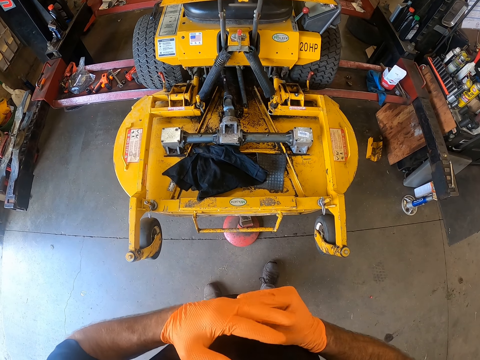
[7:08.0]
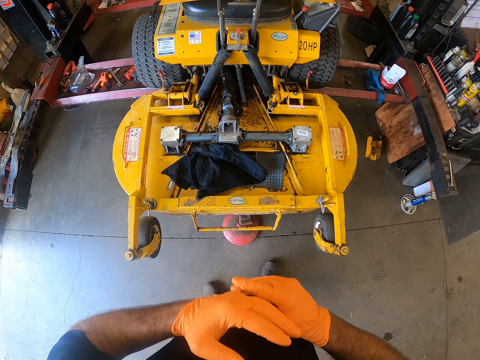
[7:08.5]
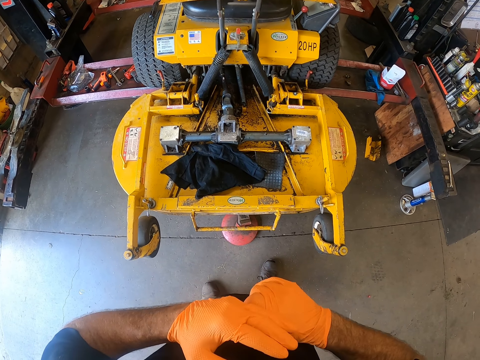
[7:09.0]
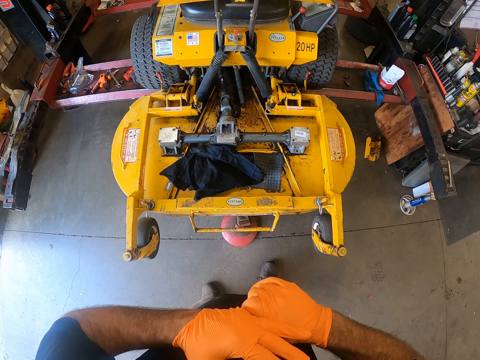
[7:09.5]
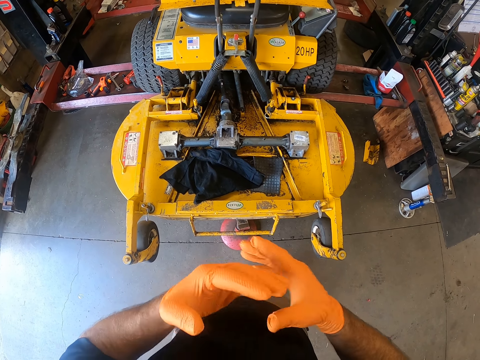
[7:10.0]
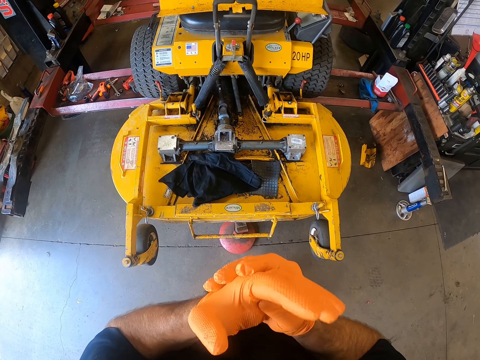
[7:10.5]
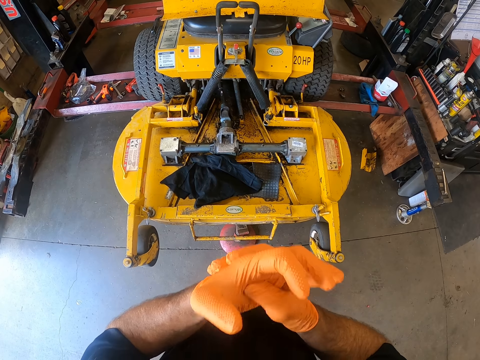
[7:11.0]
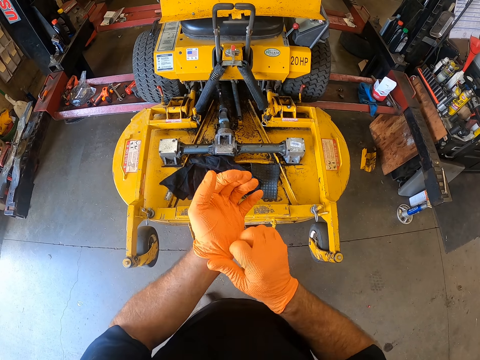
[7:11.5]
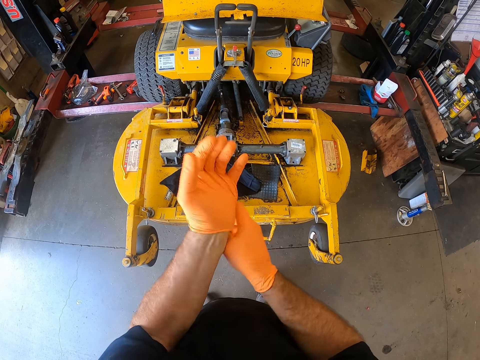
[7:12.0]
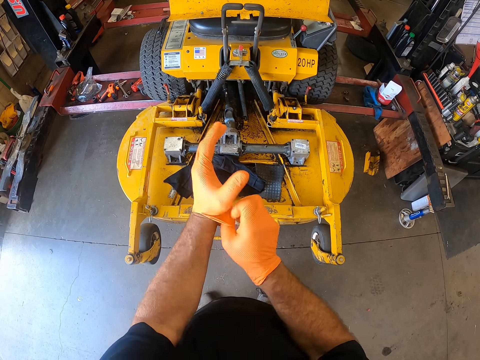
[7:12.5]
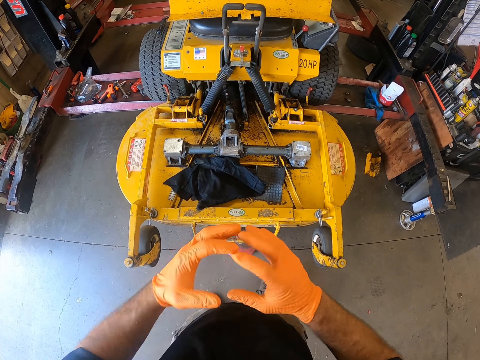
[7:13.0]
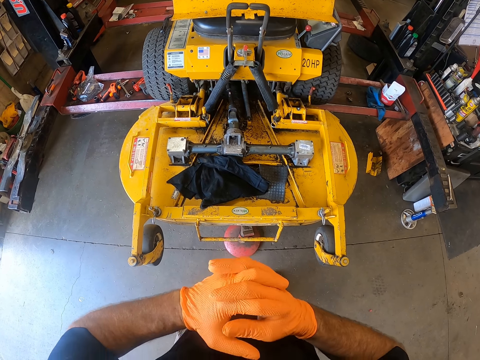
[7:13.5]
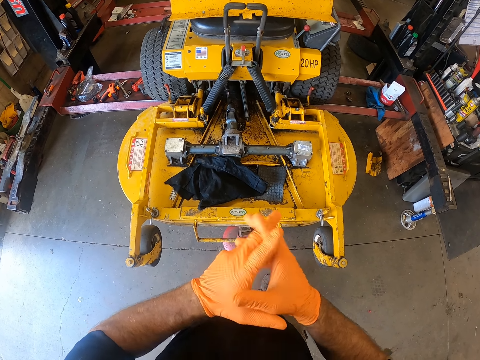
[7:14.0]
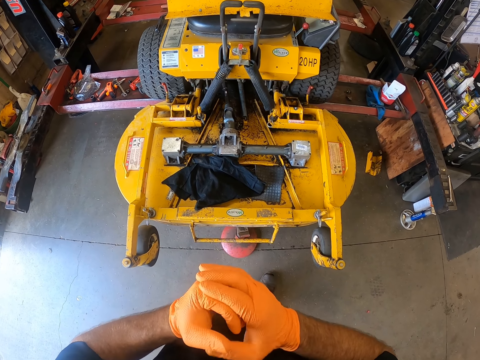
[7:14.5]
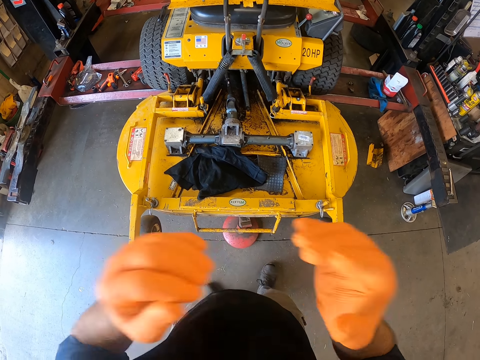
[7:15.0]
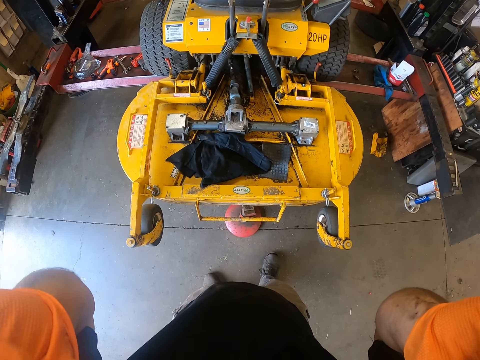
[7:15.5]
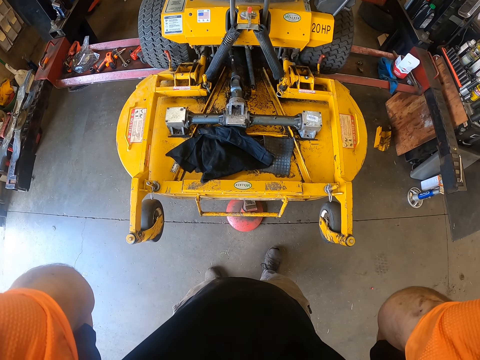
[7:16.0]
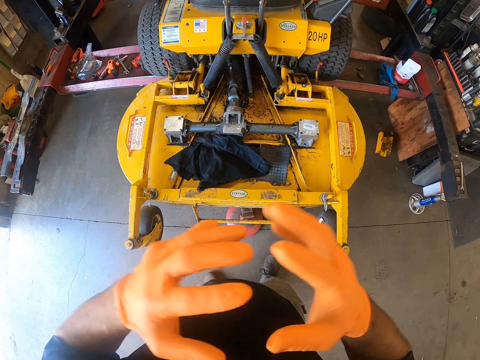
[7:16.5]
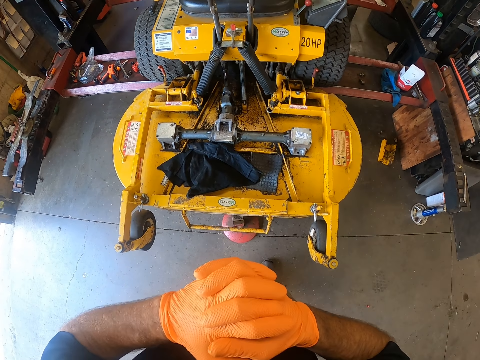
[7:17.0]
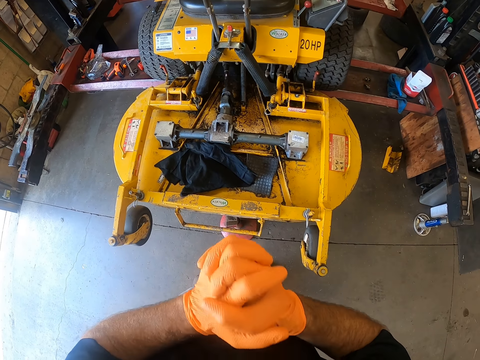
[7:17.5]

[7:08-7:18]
The camera wearer straightens the gloves. He adjusts the camera with both hands. He folds the hands. He cracks his fingers.

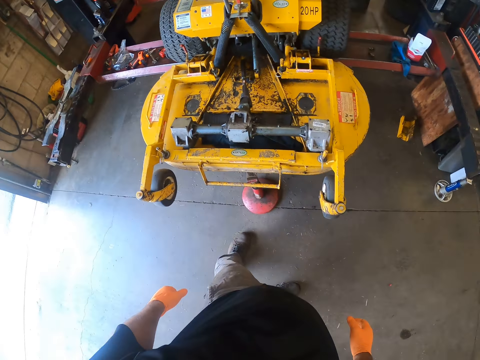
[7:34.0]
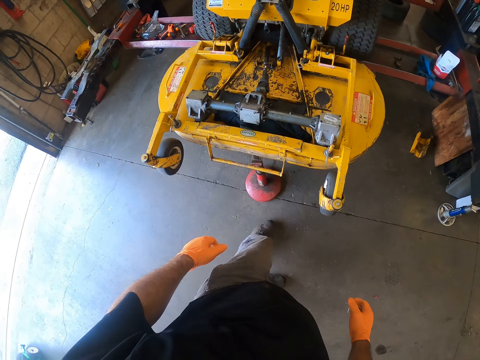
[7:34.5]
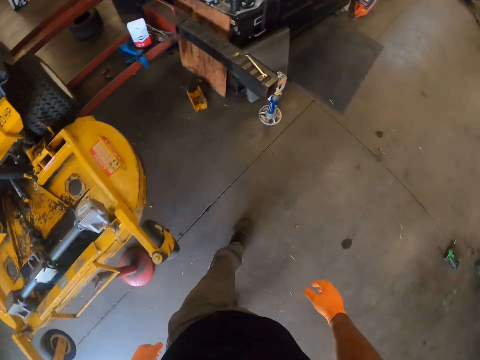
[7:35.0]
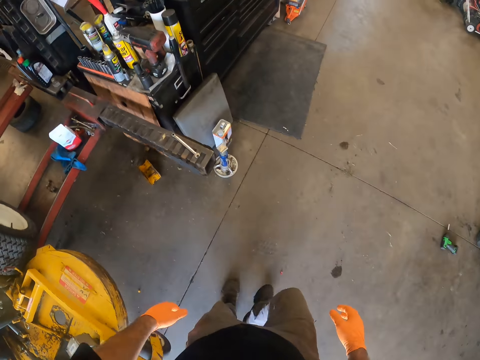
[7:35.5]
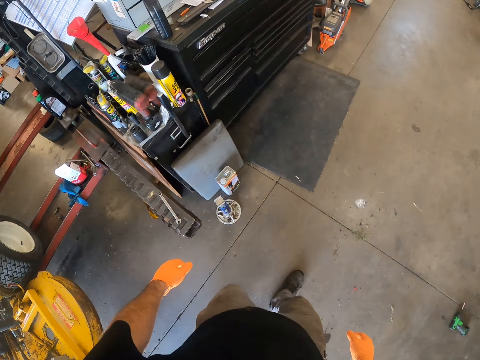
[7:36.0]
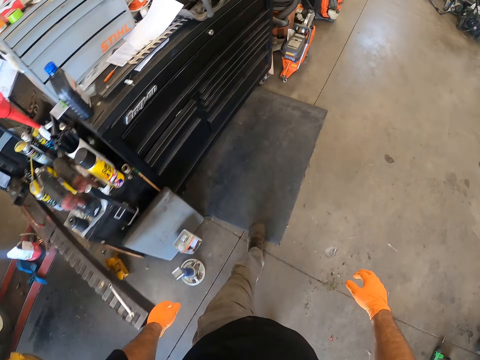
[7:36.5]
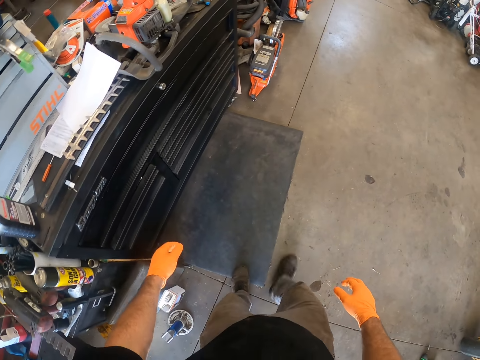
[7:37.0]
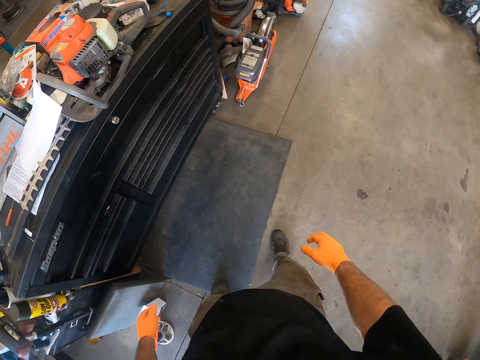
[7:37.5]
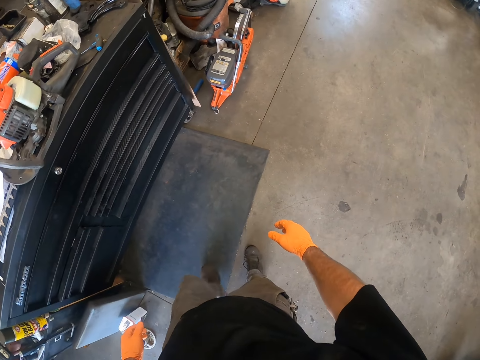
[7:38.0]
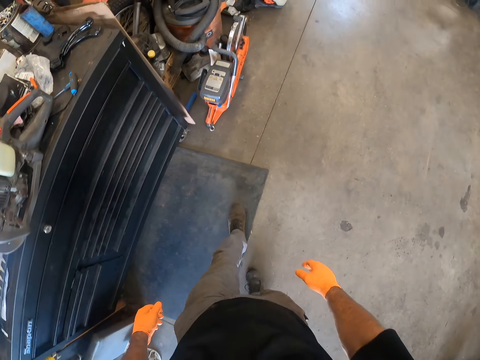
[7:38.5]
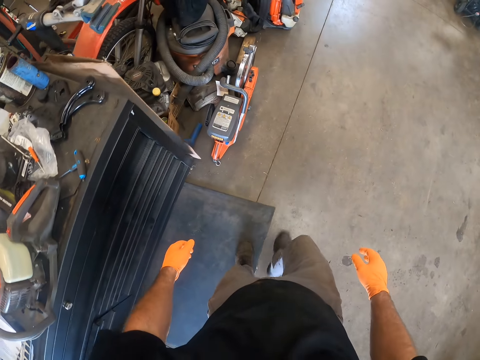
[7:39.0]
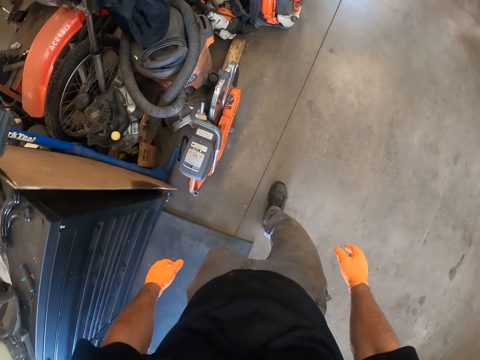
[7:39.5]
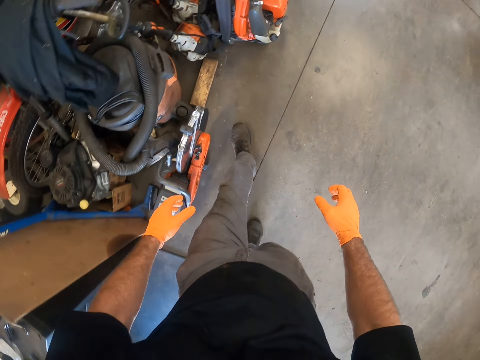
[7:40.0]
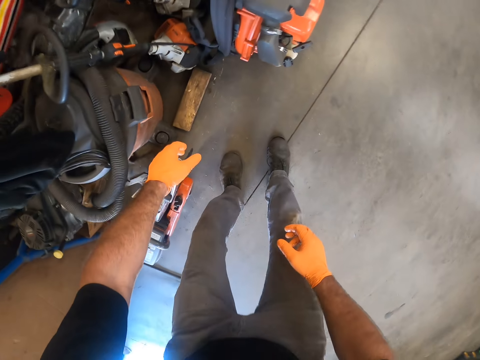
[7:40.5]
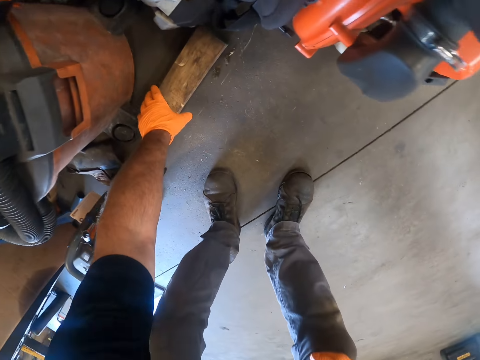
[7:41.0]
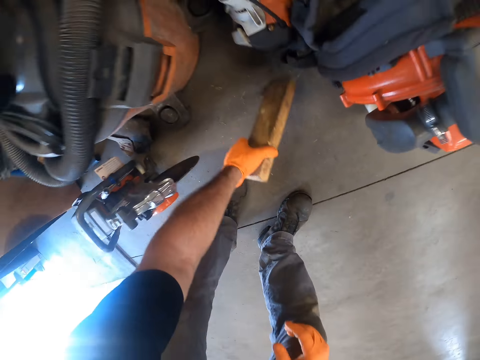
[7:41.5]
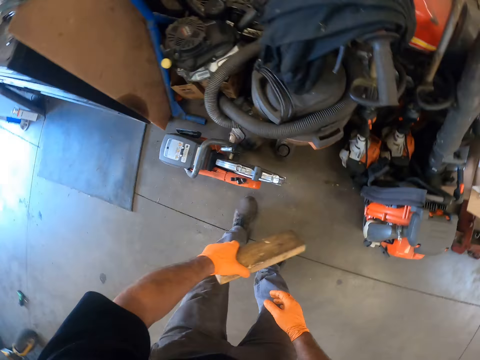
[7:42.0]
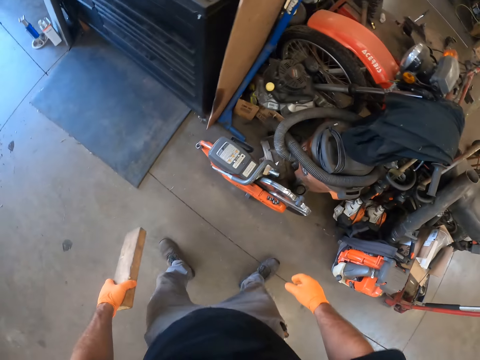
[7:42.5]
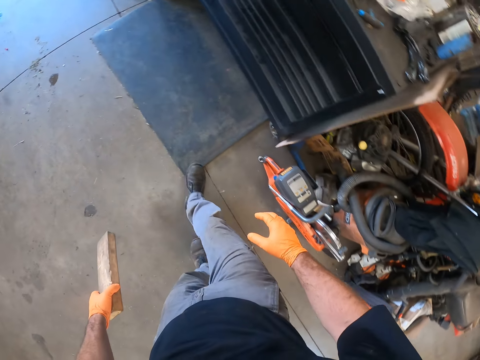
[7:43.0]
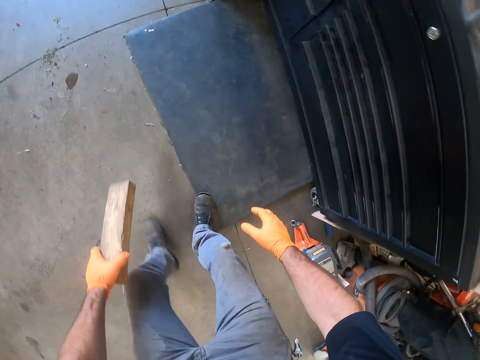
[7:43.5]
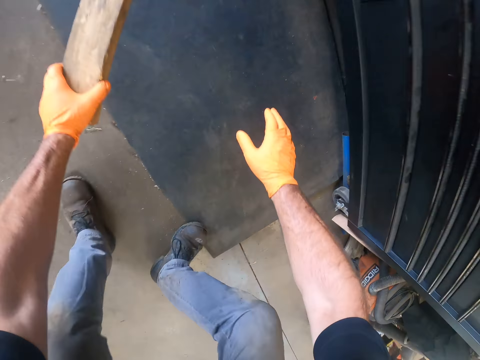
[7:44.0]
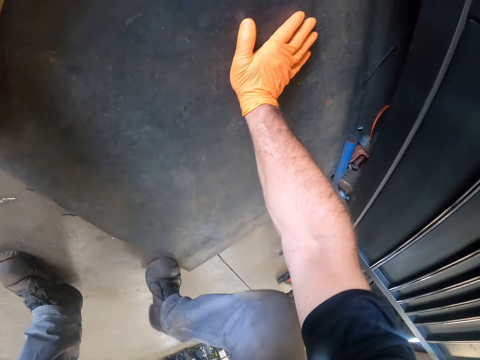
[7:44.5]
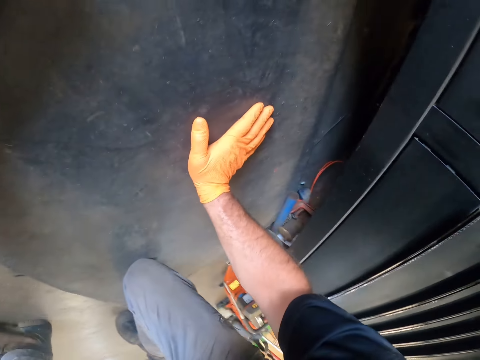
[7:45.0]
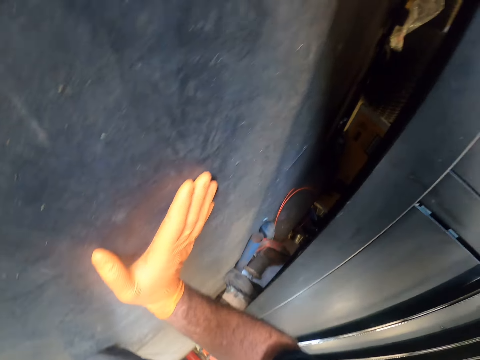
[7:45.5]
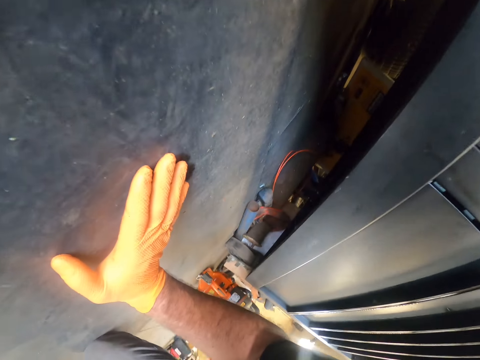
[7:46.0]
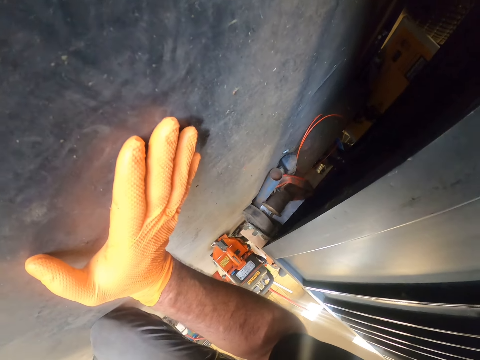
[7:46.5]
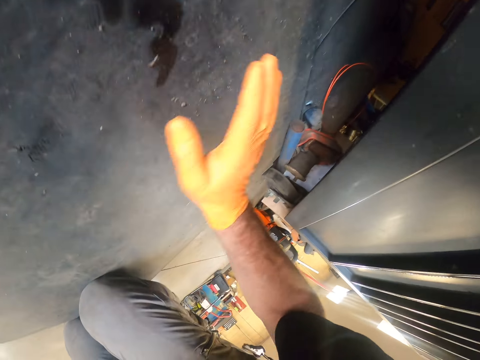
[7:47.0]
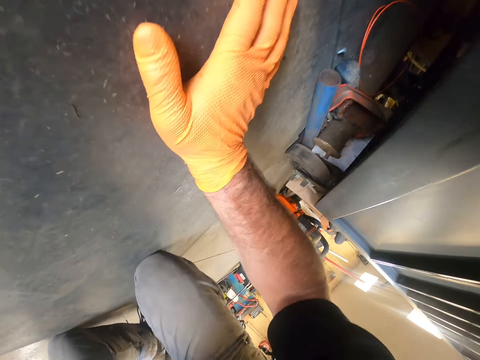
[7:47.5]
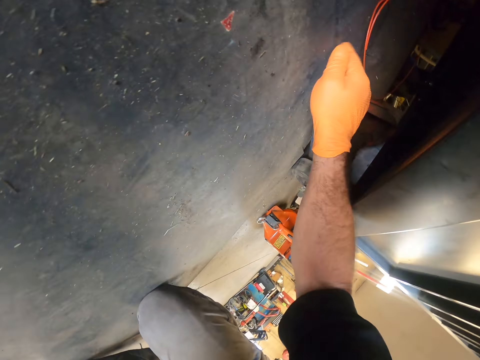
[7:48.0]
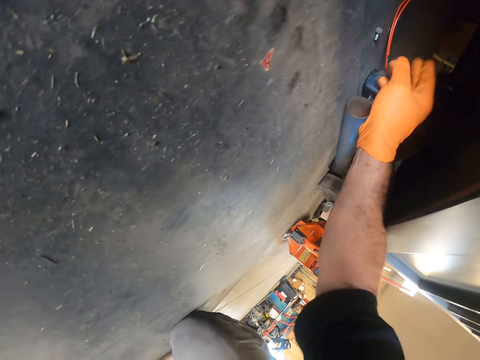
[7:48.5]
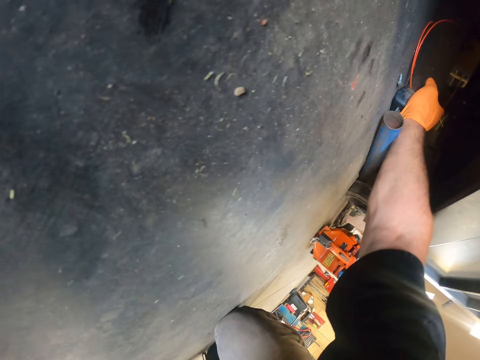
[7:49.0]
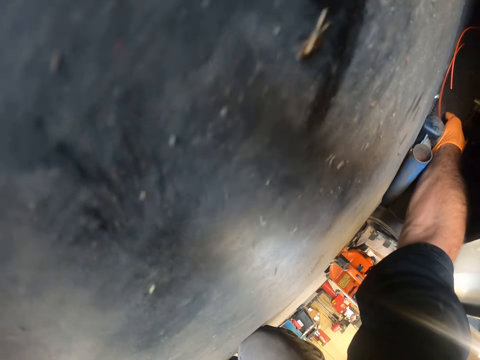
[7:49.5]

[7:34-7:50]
The camera wearer walks in the workshop. He picks up a log of wood from the ground with his left hand. He walks in the workshop. He kneels on the floor. He looks under the chest of drawers. He touches a nail. He pulls a wood.
